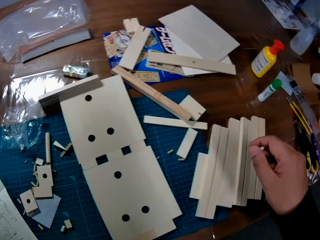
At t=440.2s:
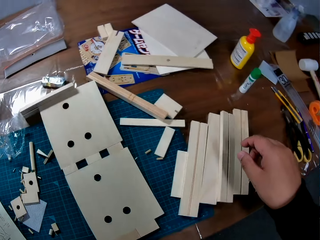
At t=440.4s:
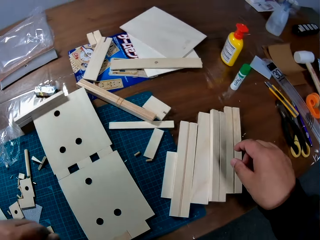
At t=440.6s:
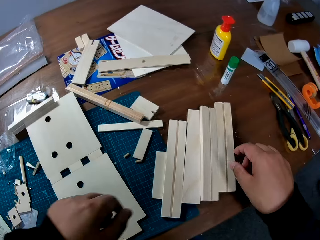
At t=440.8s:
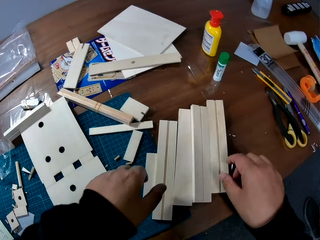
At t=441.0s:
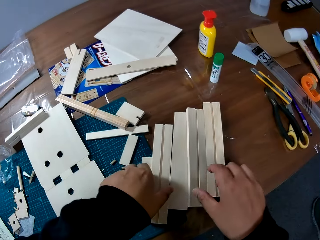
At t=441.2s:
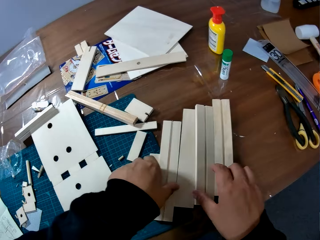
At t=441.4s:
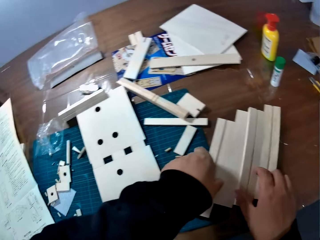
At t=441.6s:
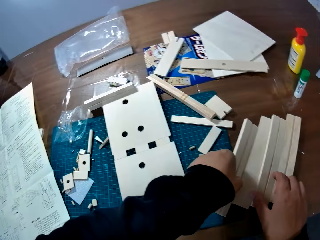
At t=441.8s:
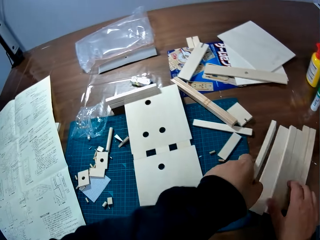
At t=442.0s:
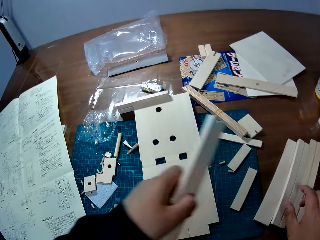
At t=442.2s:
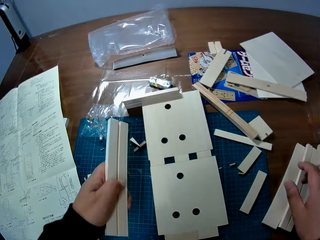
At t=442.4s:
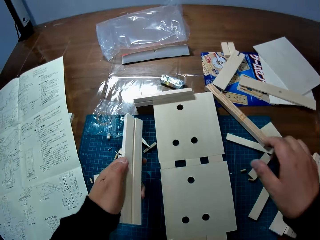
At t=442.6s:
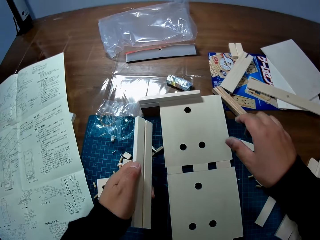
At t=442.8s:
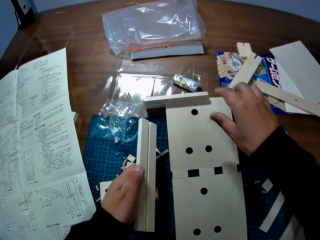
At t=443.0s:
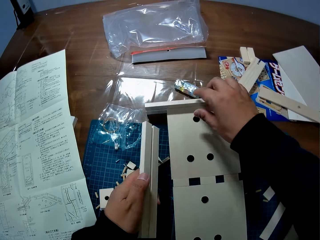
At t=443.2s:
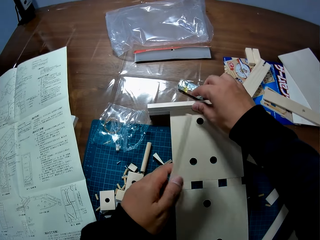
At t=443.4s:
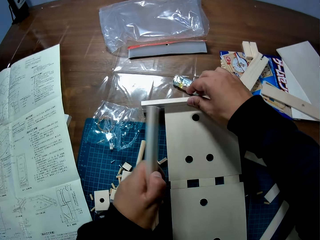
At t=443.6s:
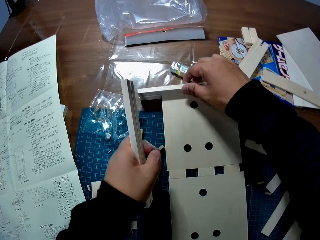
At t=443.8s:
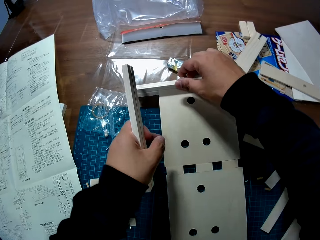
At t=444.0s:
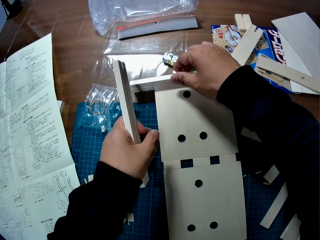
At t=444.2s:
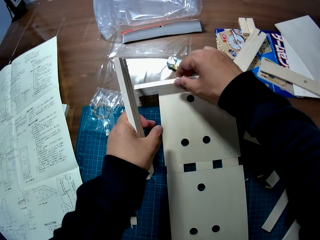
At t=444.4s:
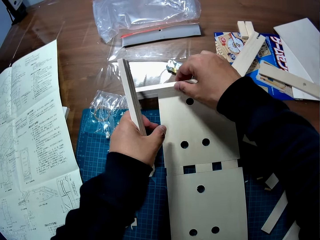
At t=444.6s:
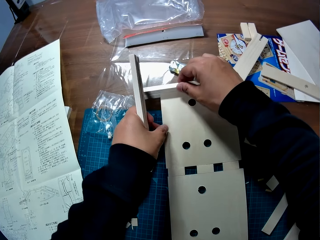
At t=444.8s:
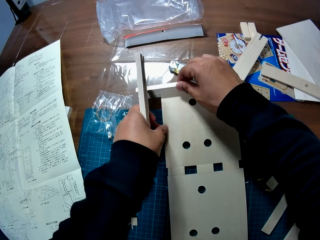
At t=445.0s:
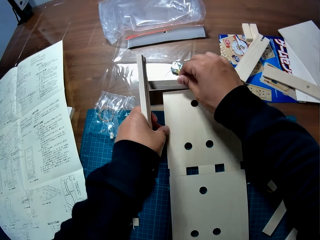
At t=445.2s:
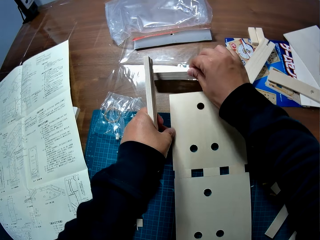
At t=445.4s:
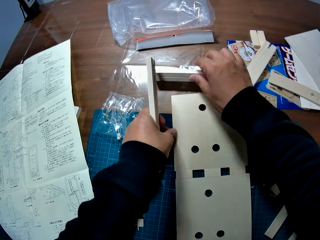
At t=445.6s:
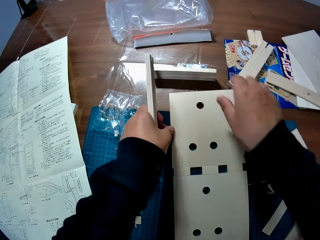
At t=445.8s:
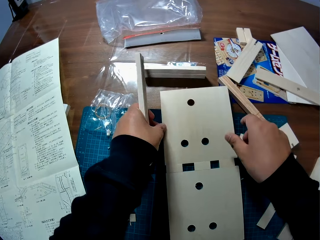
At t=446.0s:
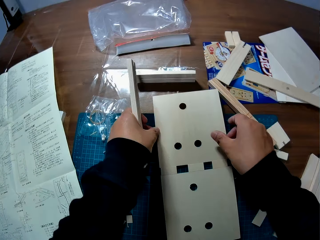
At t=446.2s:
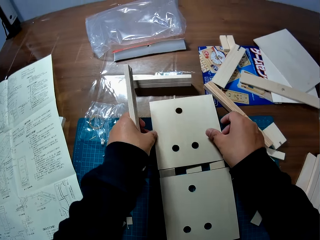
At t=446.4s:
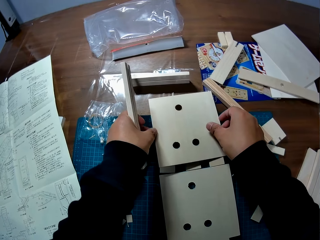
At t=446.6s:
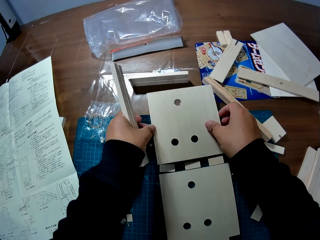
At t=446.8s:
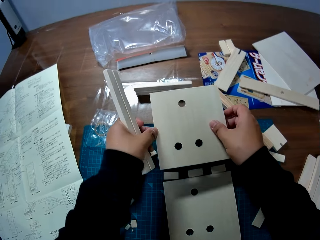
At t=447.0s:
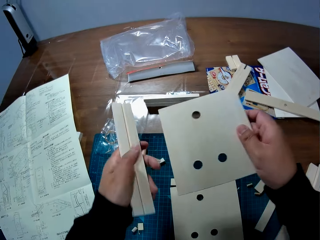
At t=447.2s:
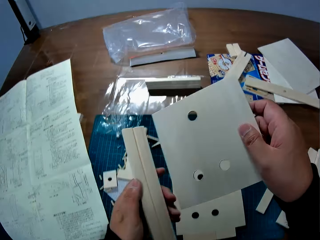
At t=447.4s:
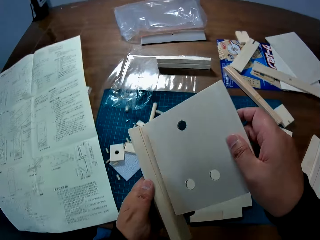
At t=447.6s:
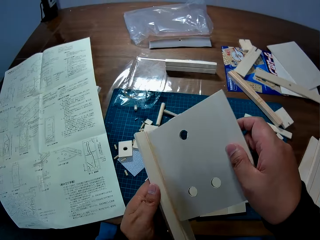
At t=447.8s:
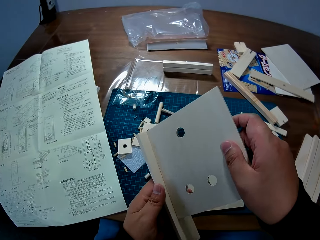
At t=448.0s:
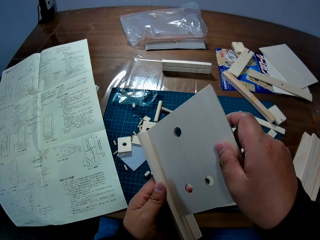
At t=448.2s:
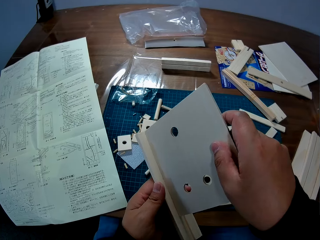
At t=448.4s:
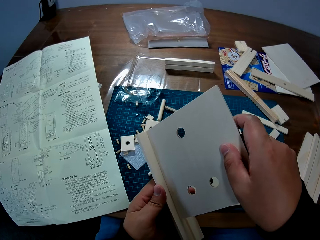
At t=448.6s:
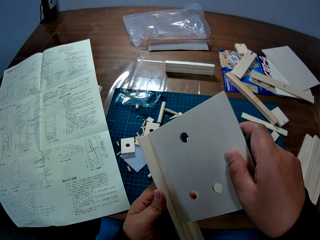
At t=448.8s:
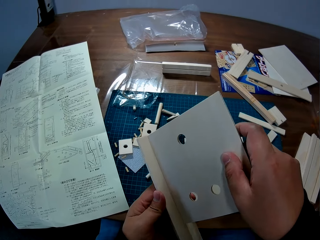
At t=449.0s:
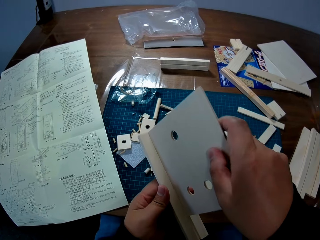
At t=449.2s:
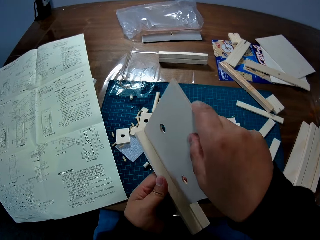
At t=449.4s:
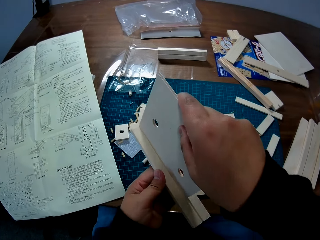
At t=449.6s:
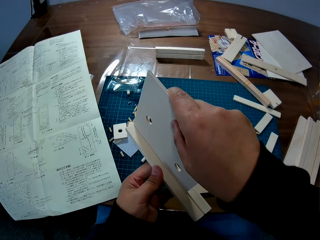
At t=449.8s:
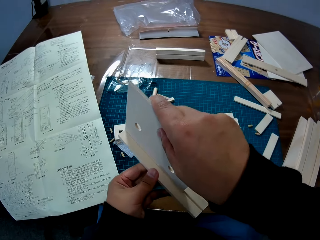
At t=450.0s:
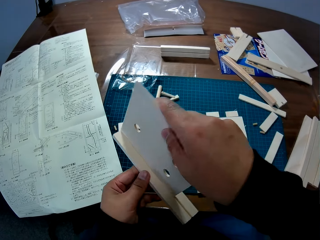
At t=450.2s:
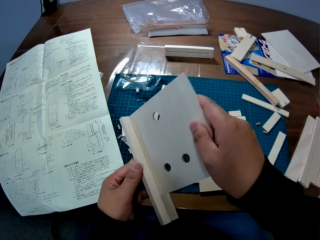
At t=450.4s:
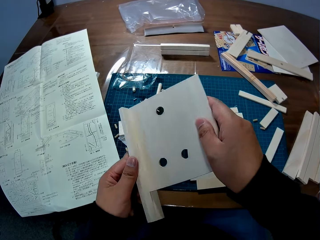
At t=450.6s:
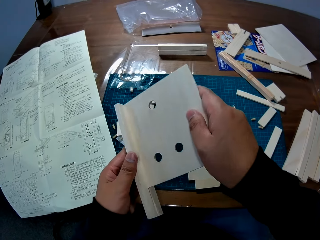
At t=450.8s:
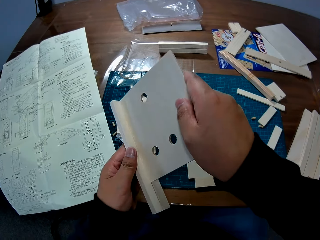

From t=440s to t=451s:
The camera wearer turns to the right. He picks up a piece of wood from the table with his left hand. He detaches a piece of wood from the wooden slab with his right hand. He places the wood piece on the table. He picks up a wooden slab from the table with his right hand. He attaches the wooden slab to the piece of wood in his left hand.

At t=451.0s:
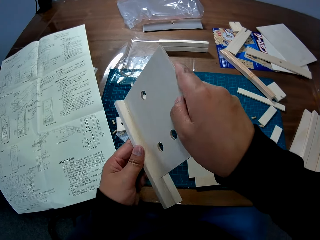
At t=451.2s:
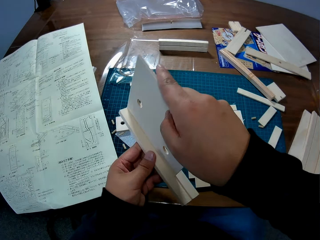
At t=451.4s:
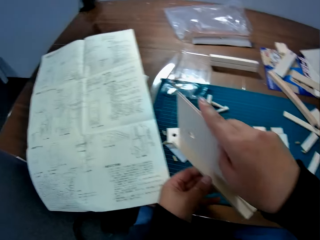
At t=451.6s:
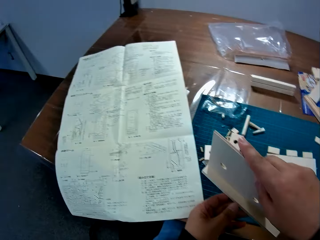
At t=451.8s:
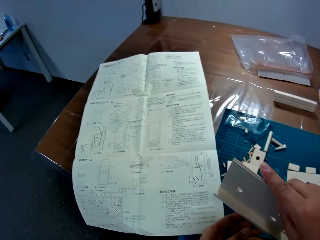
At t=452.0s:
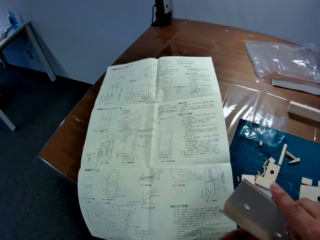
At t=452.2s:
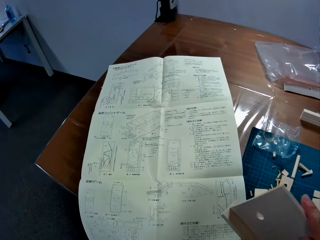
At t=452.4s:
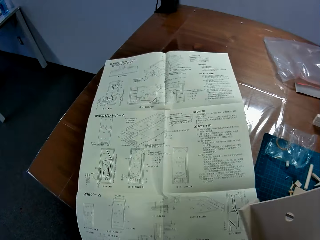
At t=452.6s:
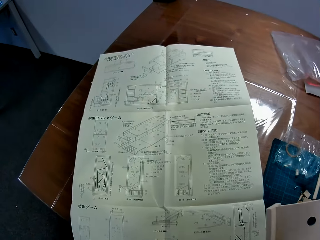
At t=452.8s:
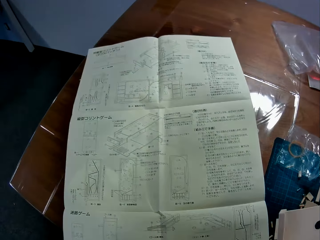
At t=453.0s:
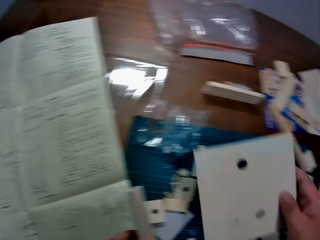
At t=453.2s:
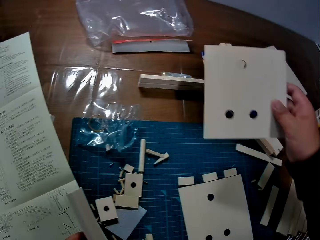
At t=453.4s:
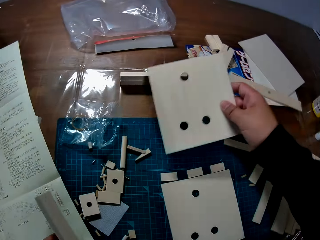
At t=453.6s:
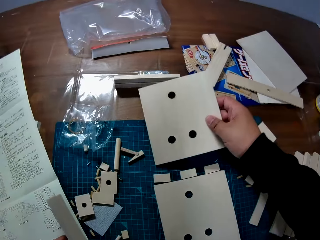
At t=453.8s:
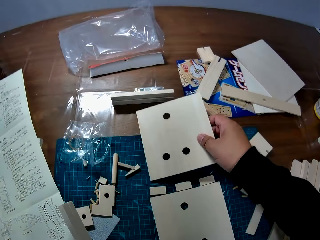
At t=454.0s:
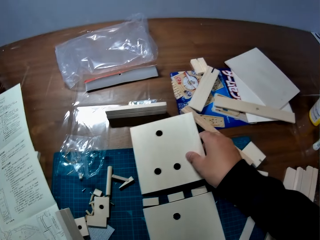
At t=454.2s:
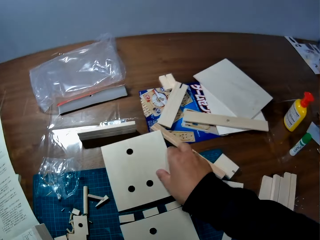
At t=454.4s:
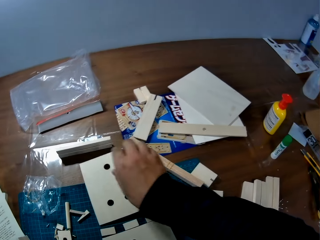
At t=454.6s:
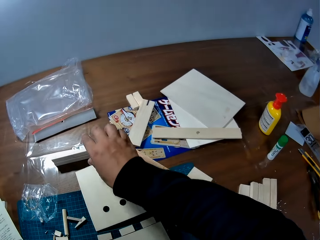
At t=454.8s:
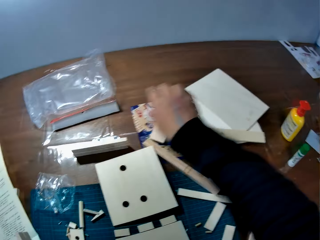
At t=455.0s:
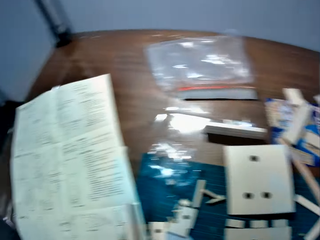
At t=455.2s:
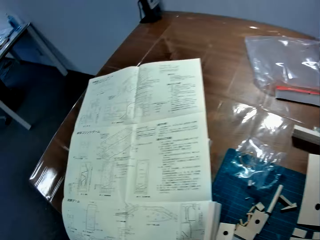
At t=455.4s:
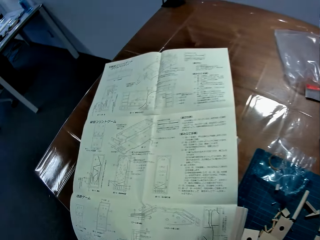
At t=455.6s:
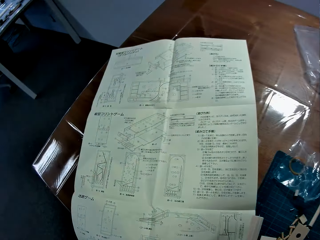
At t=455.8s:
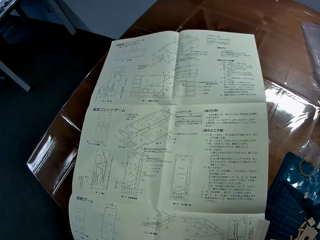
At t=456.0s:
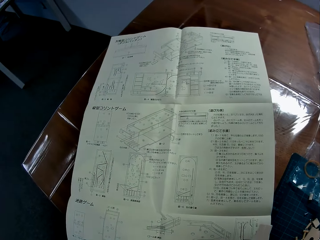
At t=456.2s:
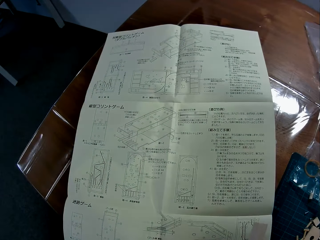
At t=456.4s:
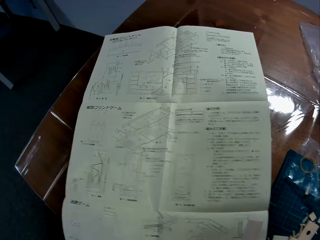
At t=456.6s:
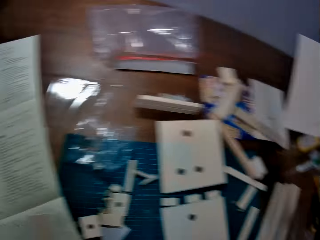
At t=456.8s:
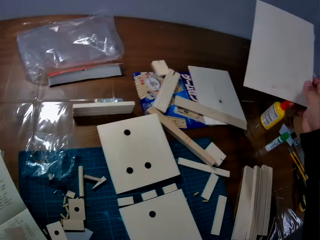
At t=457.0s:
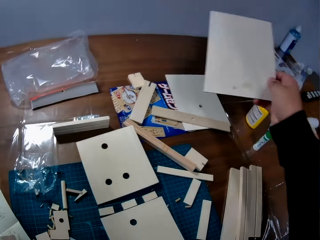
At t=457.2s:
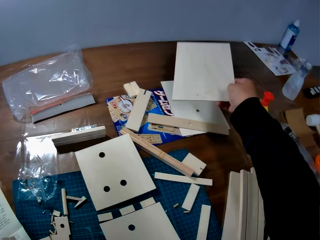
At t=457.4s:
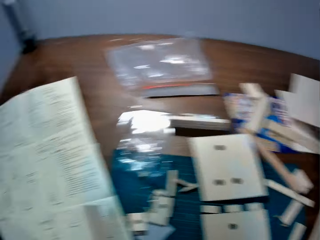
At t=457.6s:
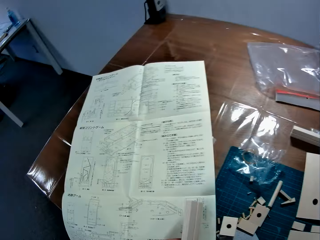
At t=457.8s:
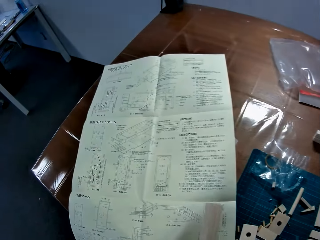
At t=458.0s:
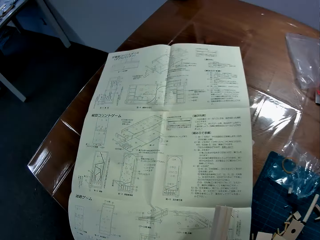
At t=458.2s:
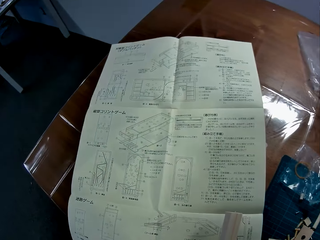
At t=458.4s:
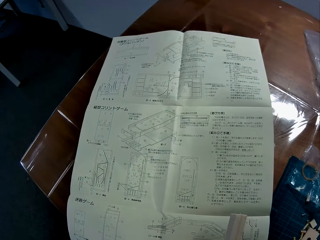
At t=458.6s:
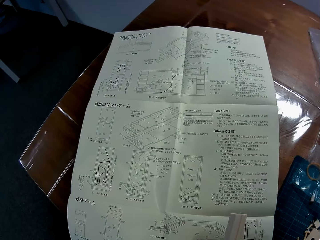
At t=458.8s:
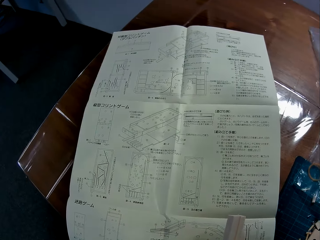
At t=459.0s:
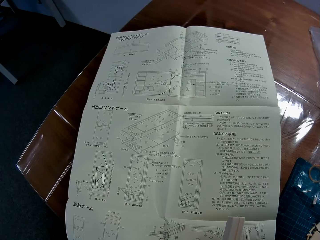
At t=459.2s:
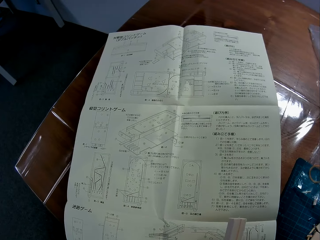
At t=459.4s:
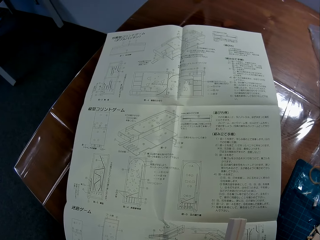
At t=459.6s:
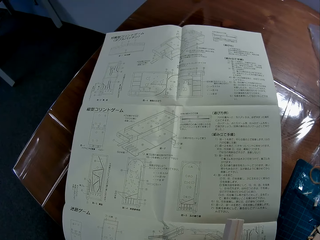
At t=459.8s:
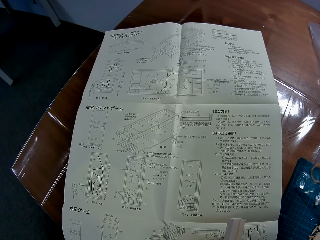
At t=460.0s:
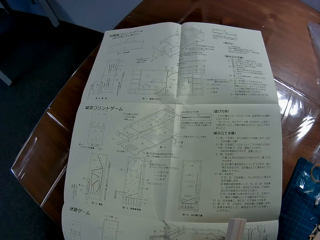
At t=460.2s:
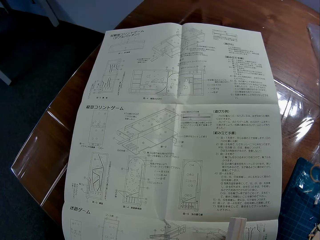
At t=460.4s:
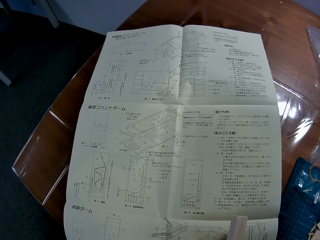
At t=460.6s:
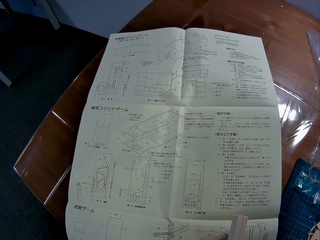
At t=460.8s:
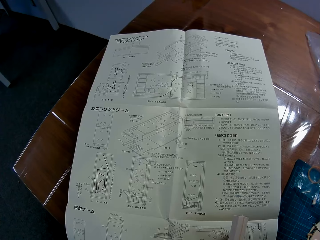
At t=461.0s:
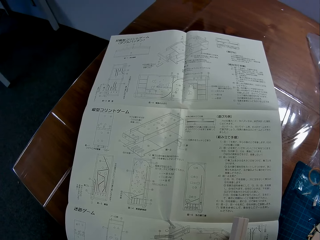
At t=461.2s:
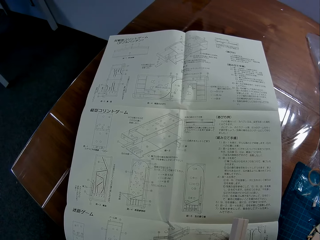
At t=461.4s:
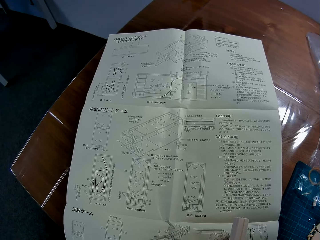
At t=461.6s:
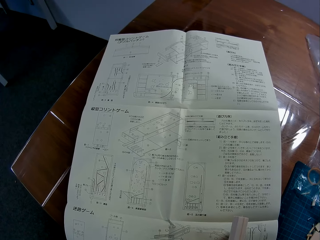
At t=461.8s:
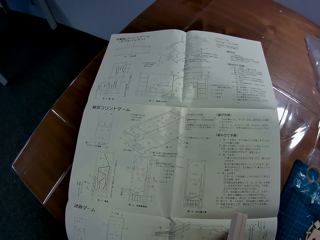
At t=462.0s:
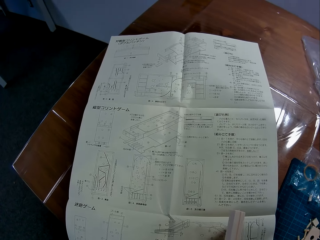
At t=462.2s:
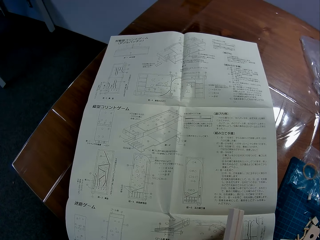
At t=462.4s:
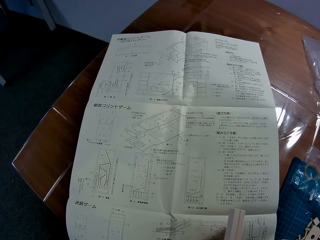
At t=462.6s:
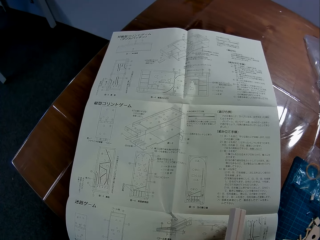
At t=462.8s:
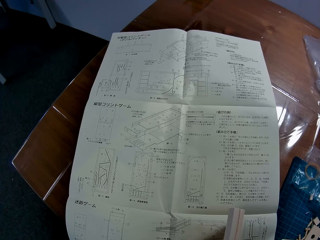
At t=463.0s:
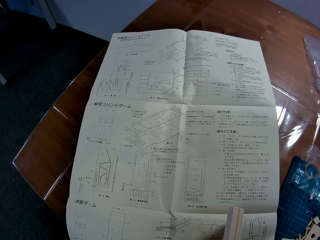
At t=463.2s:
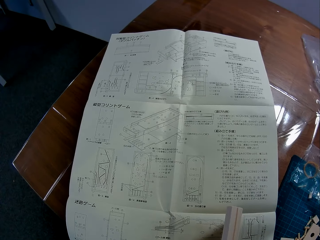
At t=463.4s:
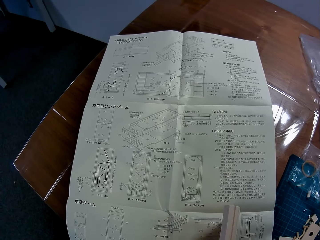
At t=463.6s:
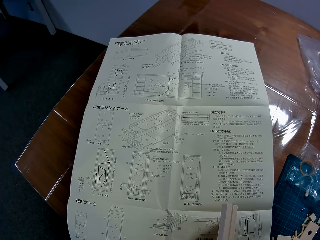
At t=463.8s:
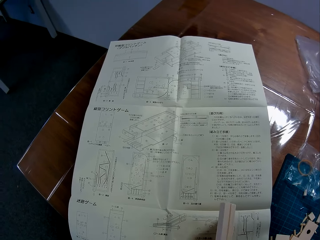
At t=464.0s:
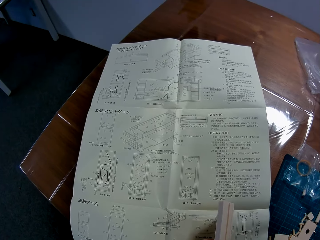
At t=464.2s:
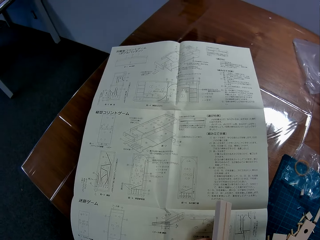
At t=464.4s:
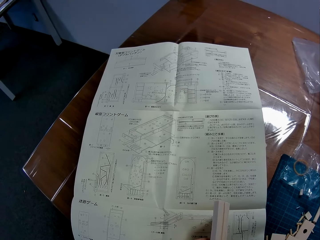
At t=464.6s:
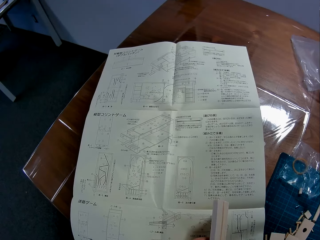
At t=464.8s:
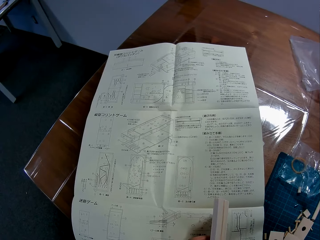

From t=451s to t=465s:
The camera wearer turns the wood pieces. He refers to the modelling manual. He separates the wood pieces. He drops the wooden slab on the table. He turns to the modelling manual. He stares at the blueprint paper on the table. He turns to the right. He picks a wood piece from the table. He drops the wooden slab in his right hand on the table. He stares at the blueprint paper on the table.
